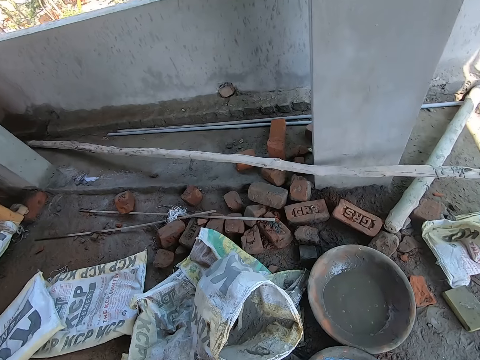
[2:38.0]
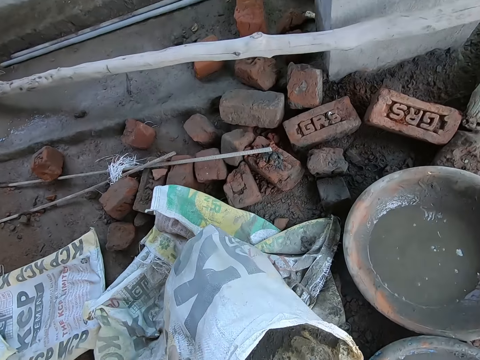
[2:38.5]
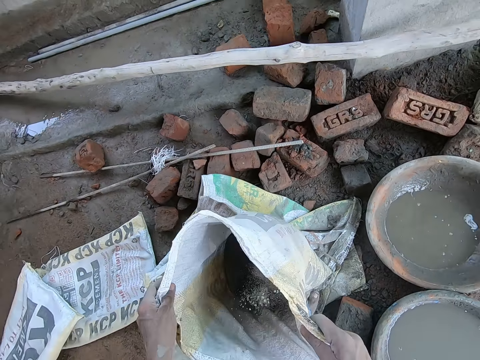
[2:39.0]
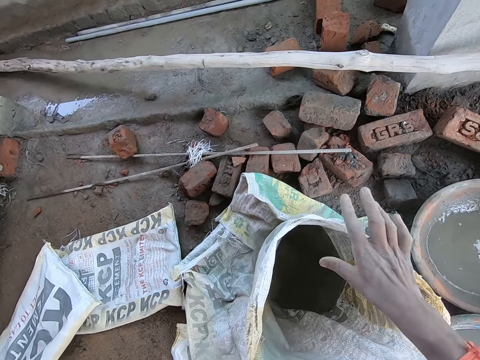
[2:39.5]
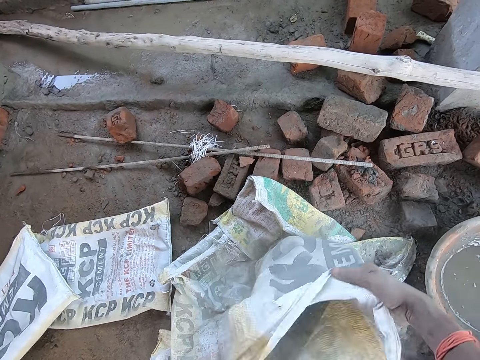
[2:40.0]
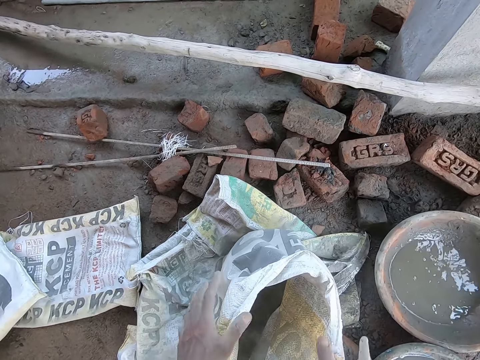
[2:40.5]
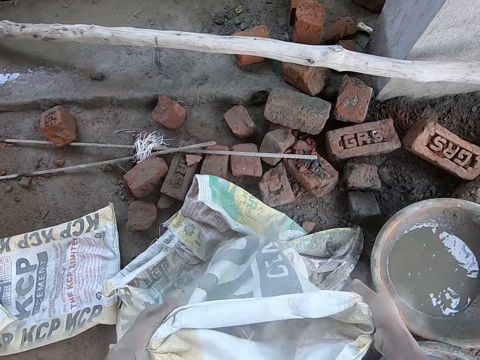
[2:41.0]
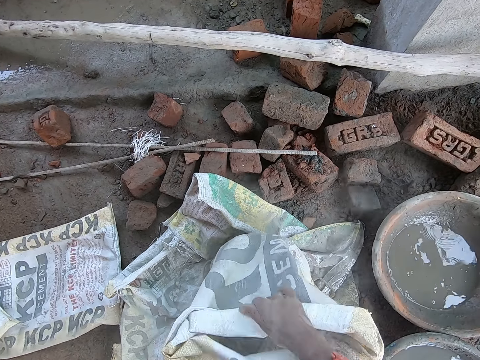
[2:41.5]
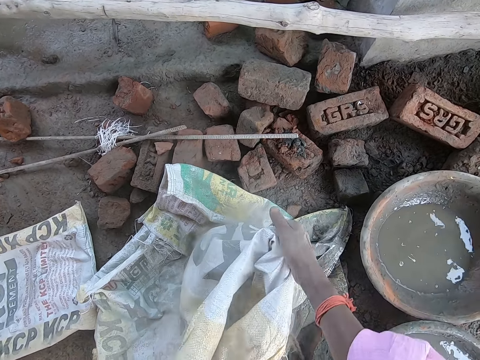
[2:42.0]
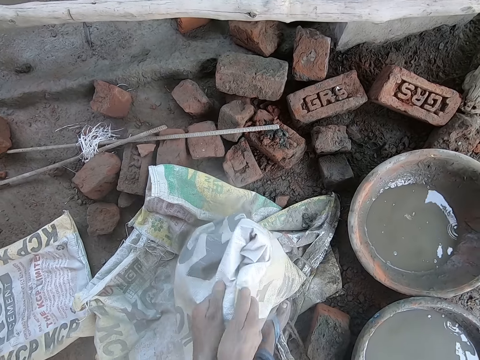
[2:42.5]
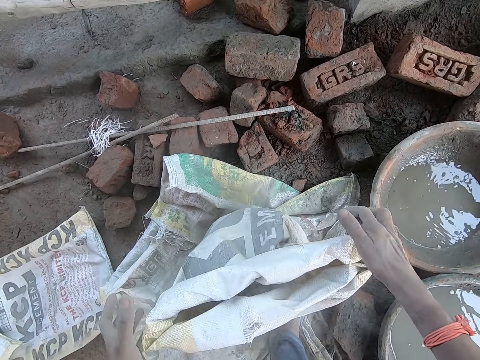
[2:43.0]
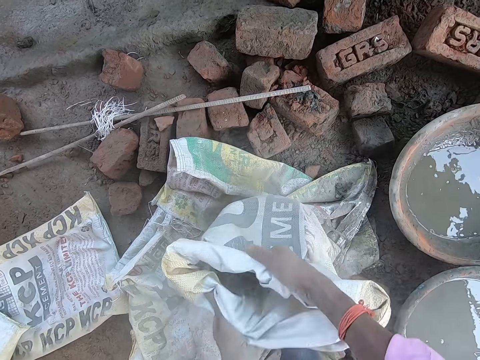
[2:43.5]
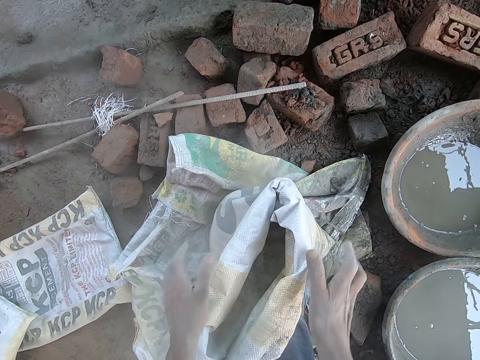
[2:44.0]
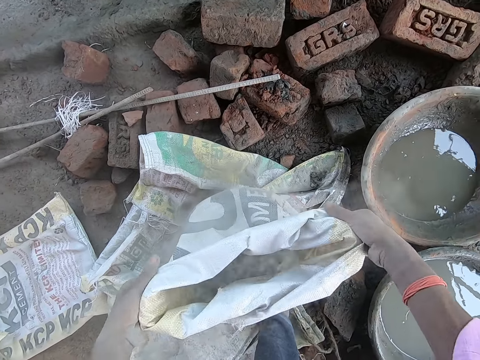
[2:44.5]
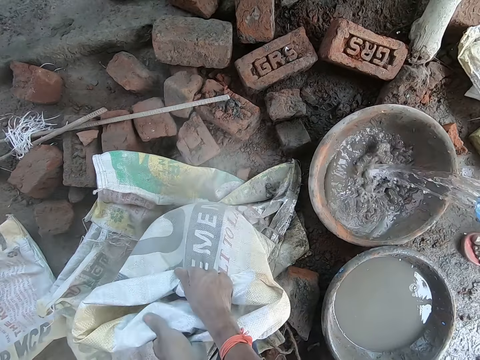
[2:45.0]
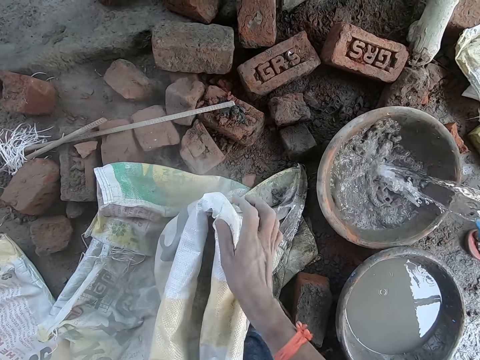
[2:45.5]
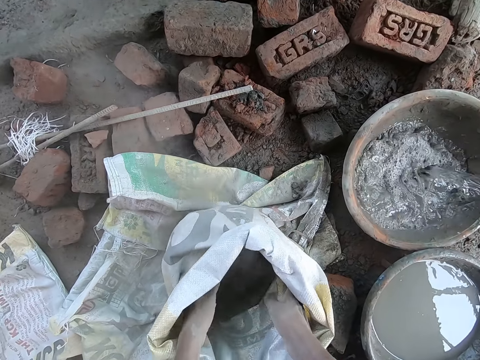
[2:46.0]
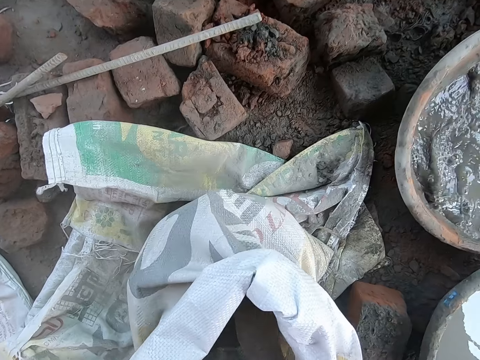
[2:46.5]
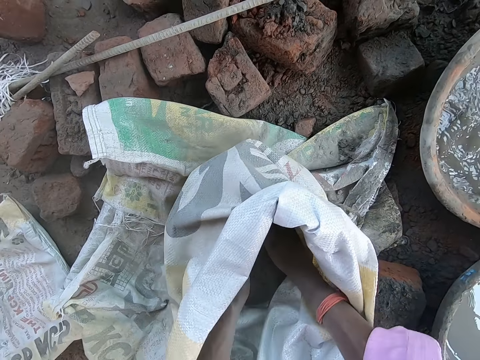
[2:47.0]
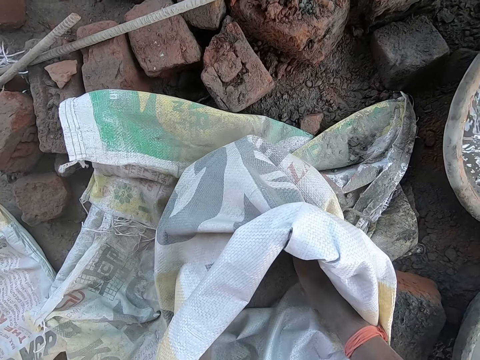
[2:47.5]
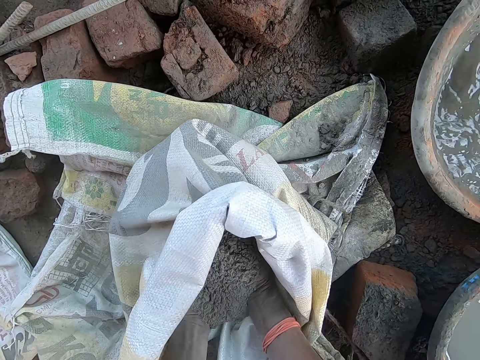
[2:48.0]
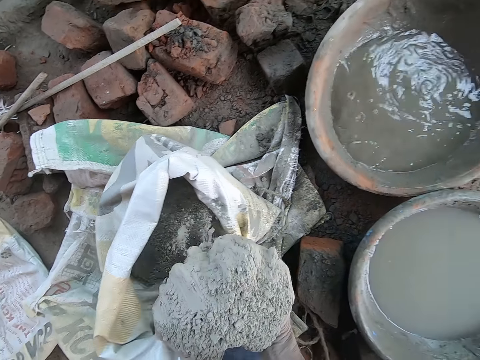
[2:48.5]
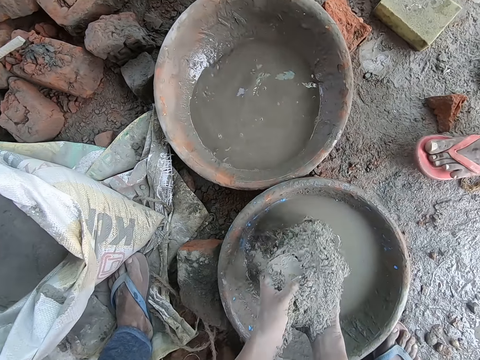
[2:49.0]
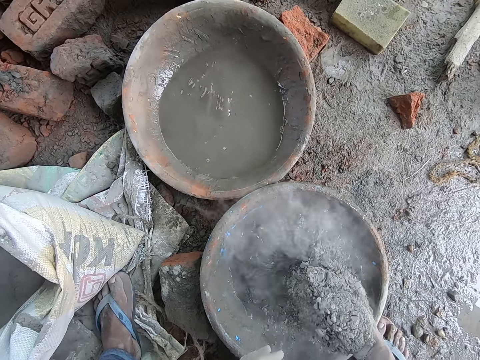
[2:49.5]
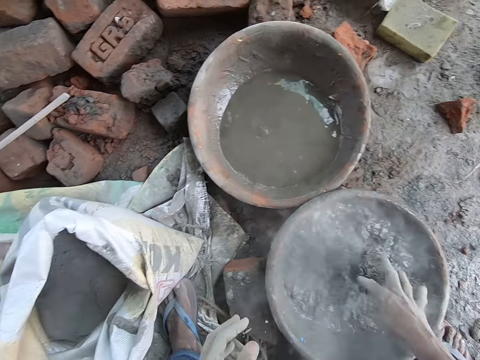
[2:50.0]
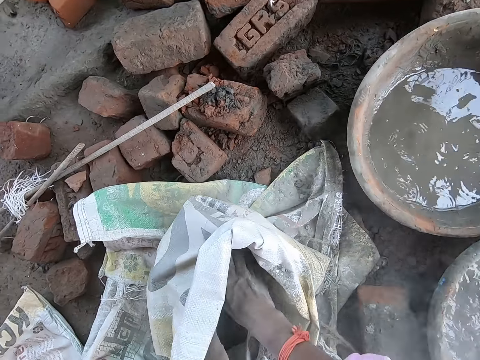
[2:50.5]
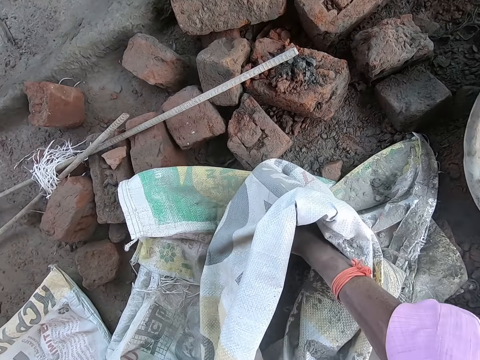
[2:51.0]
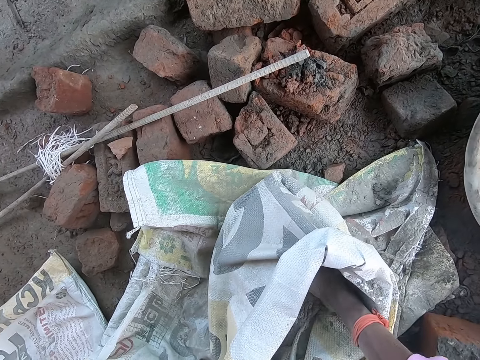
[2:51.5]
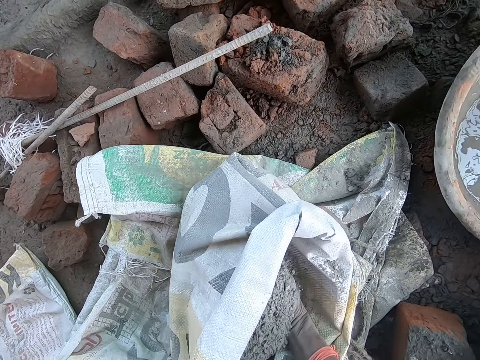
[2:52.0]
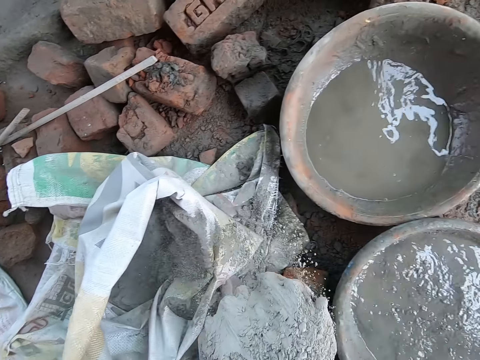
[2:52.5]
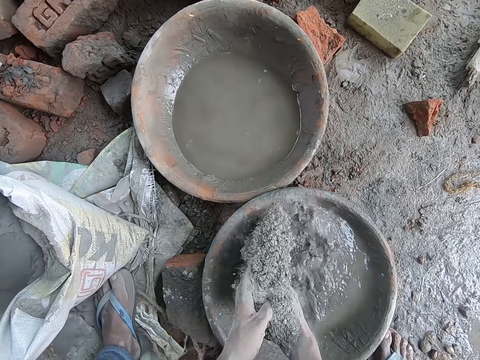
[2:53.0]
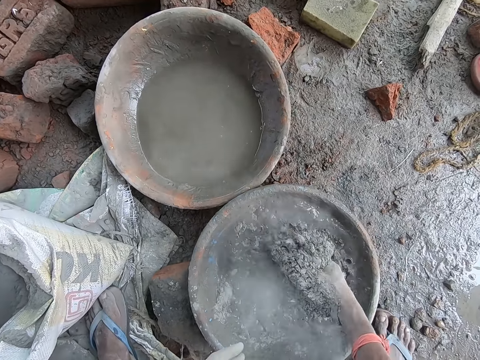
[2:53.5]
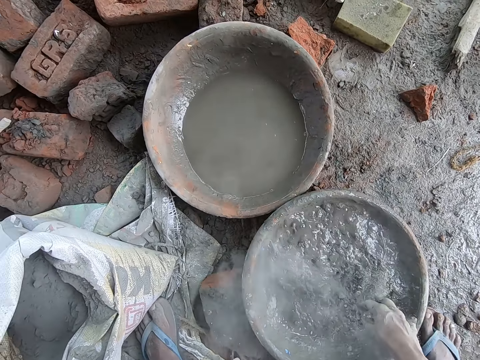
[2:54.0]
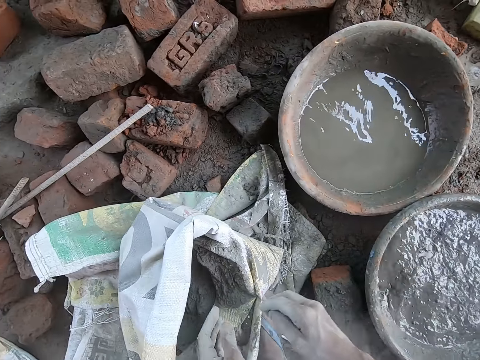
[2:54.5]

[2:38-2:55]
The camera wearer folds out a bag of cement on the floor with his hands. He holds the cement bag. A boy pours the water in the cup into the bowl on the floor with his right hand. The camera wearer packs up the cement in the bag of cement with his hands. He pours the cement in the bowl on the floor with his hands. He packs up the cement in the bag of cement with his hands. He pours the cement in the bowl on the floor with his hands.

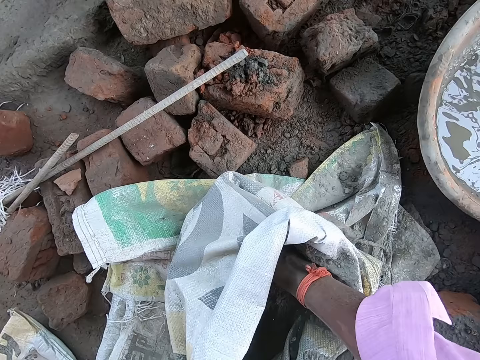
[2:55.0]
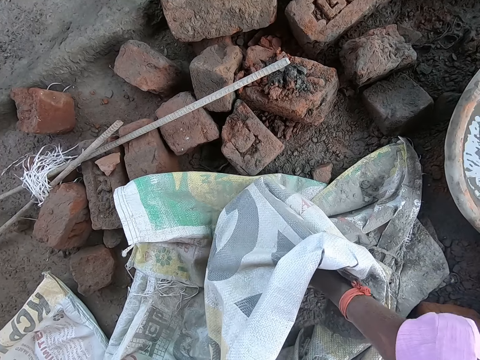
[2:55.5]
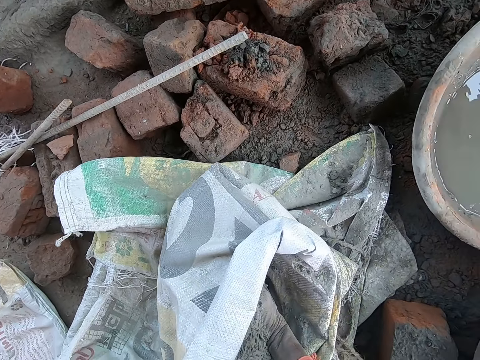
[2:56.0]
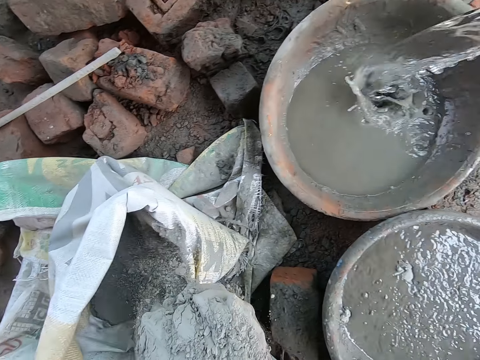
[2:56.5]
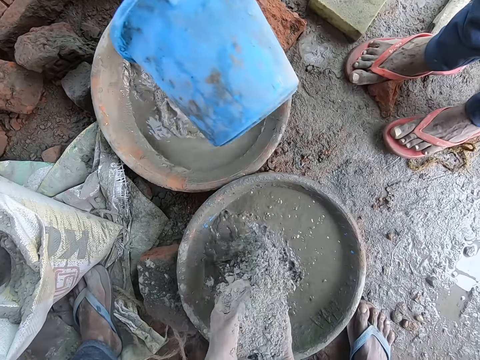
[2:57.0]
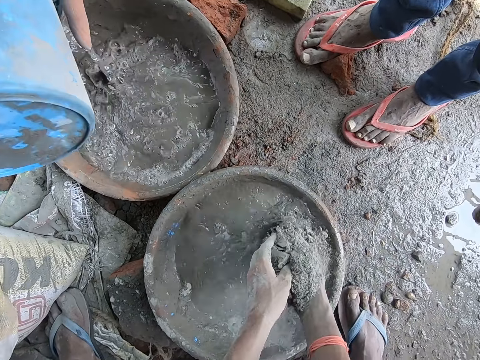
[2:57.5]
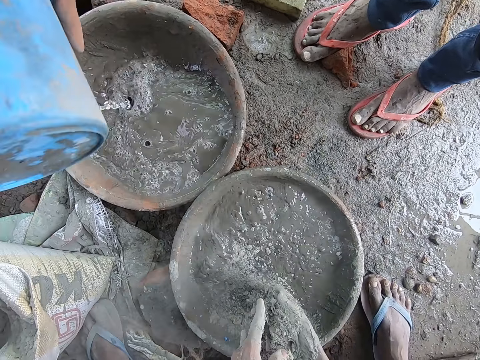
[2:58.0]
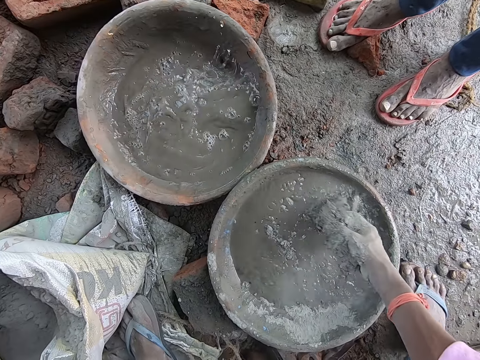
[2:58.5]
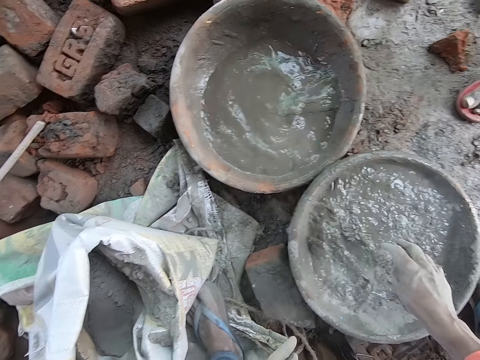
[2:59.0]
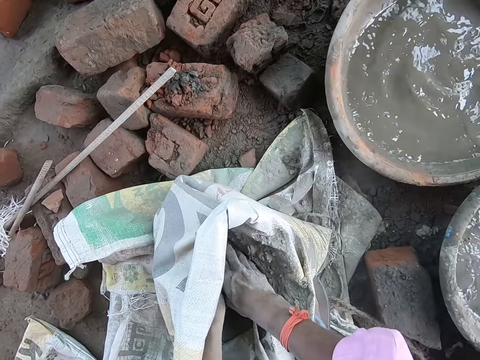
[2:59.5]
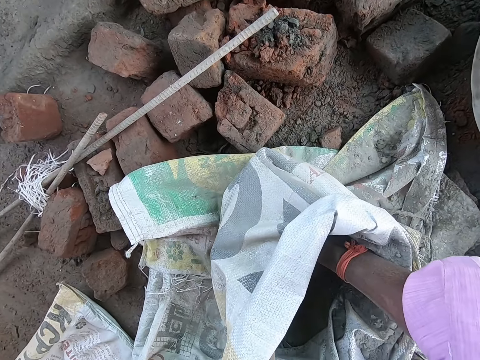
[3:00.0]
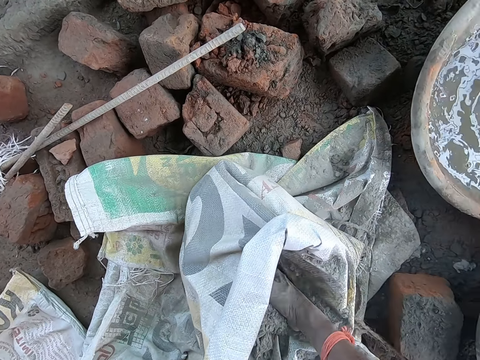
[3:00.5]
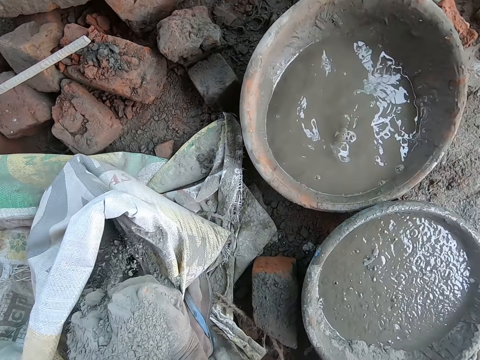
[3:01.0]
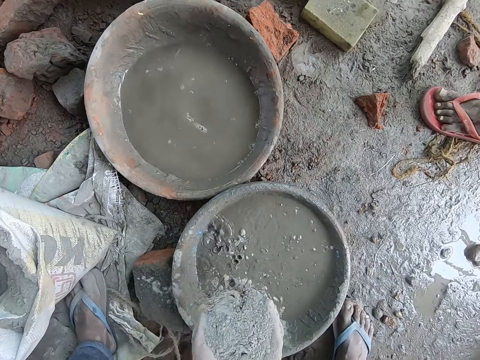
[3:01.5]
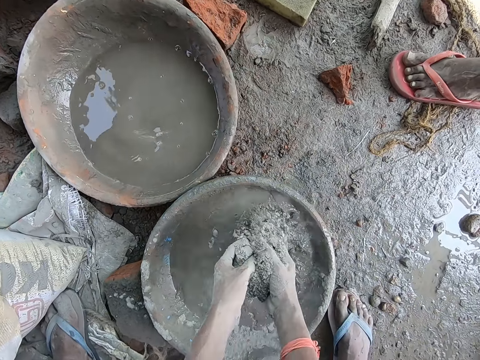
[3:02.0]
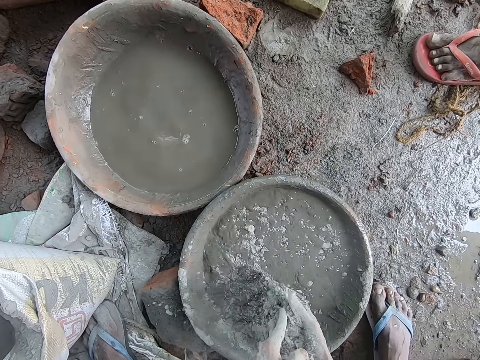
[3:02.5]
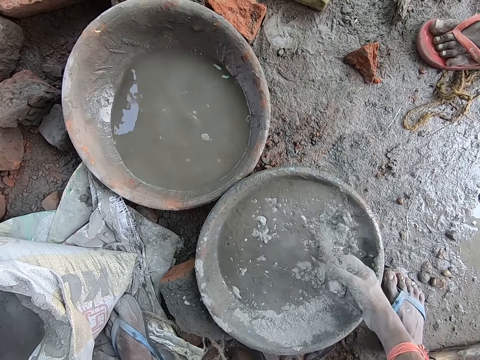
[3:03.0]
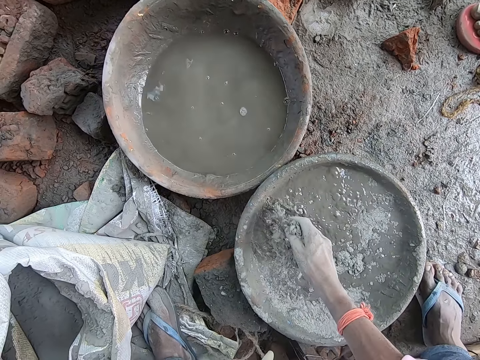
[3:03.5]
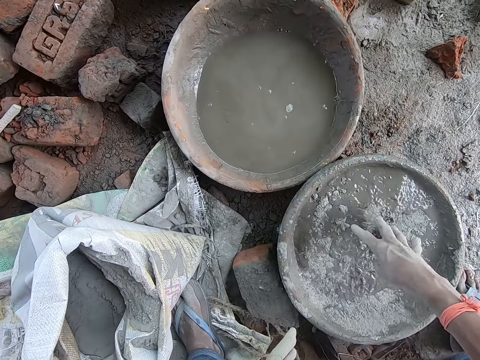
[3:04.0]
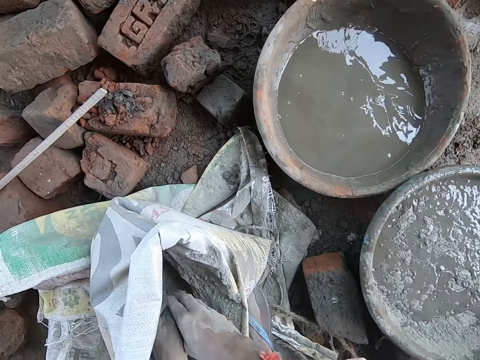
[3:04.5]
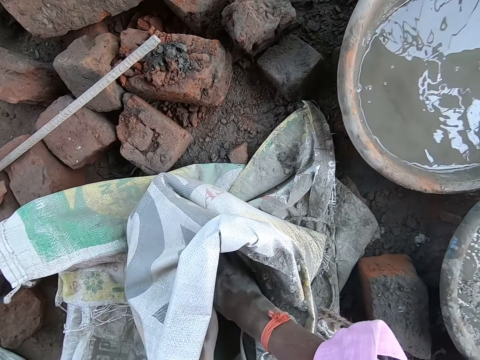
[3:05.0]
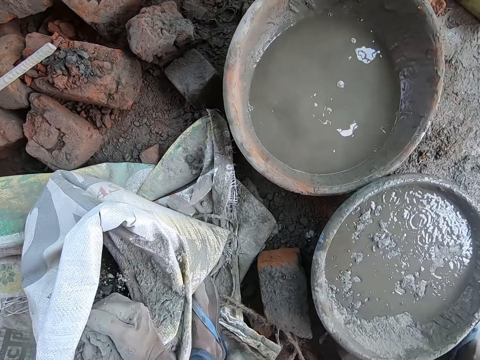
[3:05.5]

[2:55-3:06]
The camera wearer packs up the cement in the bag of cement with his hands. He pours the cement in the bowl or cement mixing basin on the floor with his hands. A boy pours the water in the bowl on the floor with the cup in his right hand. The camera wearer pours the cement in the cement mixing basin. He packs up the cement in the bag of cement with his hands. He pours the cement in the bowl on the floor with his hands. He packs up the cement in the bag of cement with his hands.
